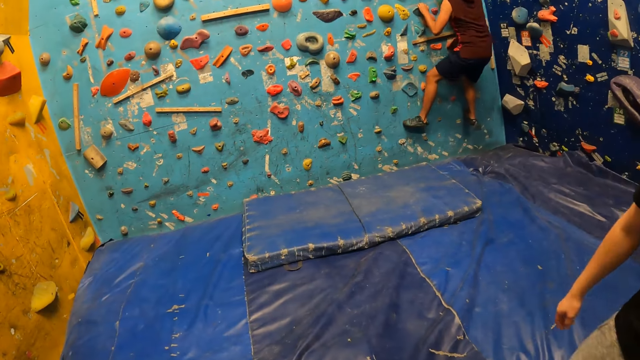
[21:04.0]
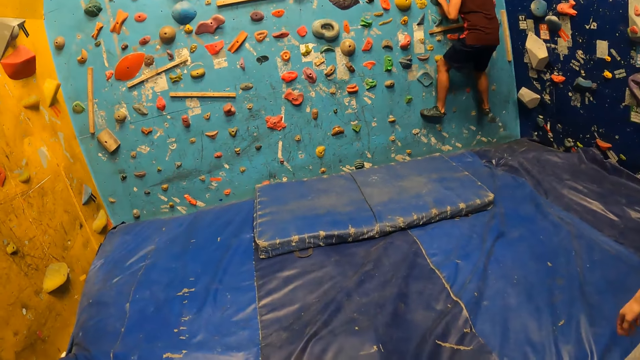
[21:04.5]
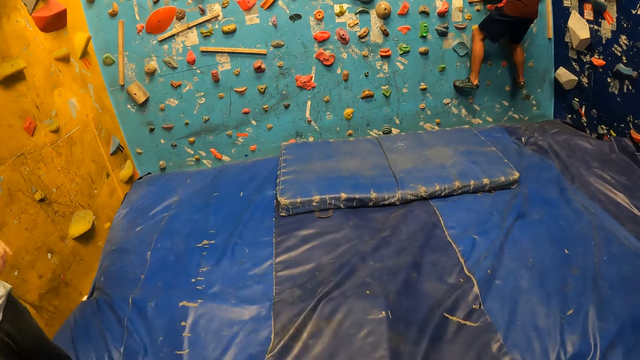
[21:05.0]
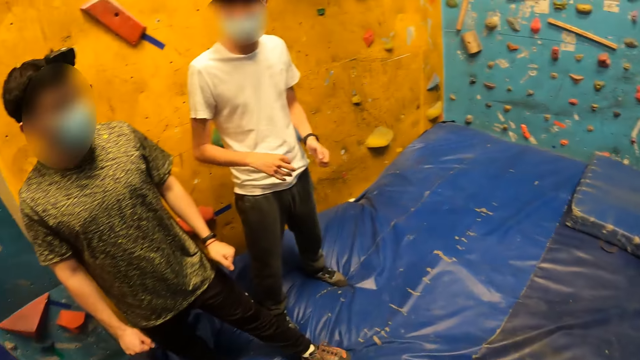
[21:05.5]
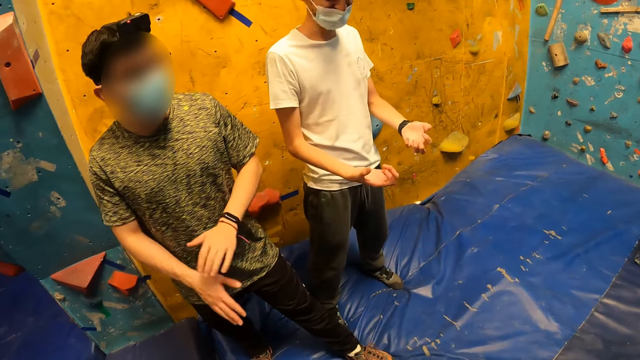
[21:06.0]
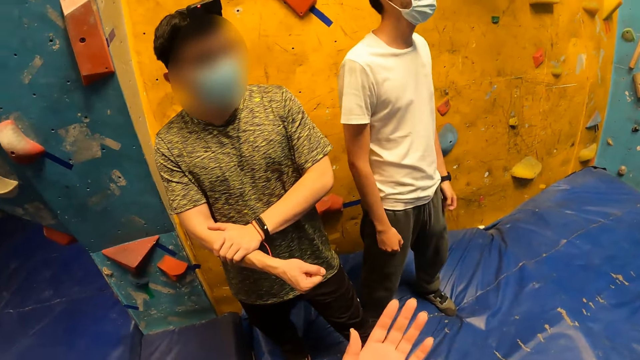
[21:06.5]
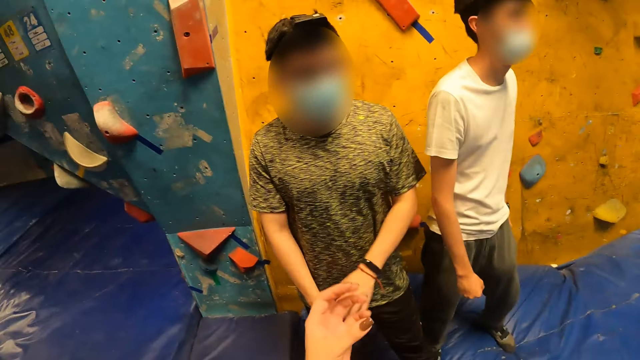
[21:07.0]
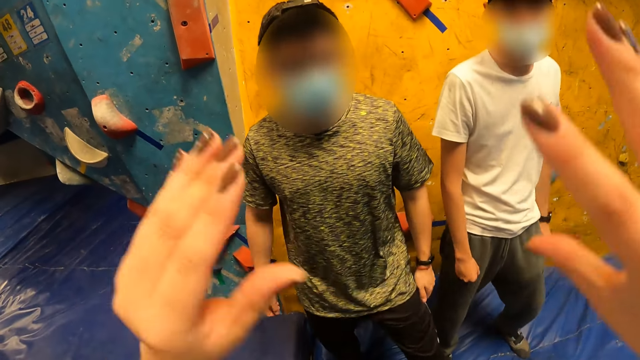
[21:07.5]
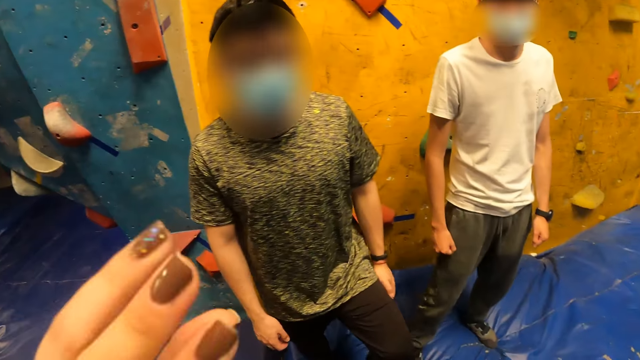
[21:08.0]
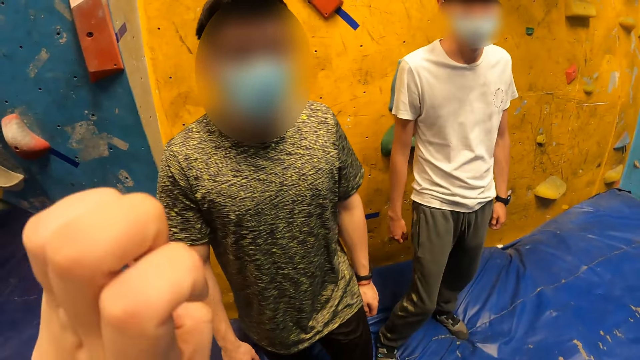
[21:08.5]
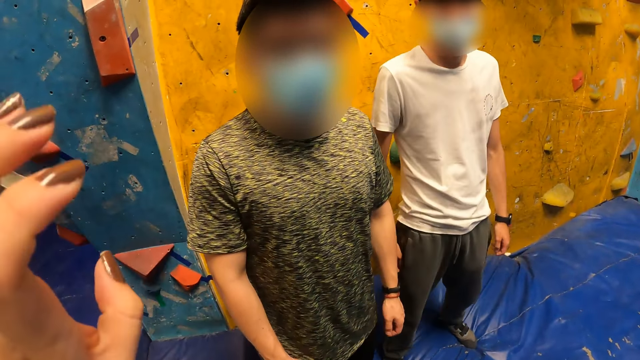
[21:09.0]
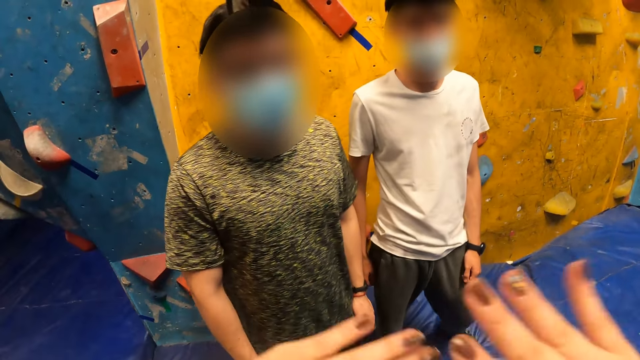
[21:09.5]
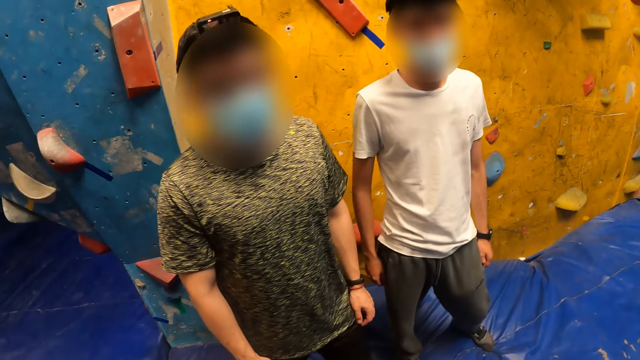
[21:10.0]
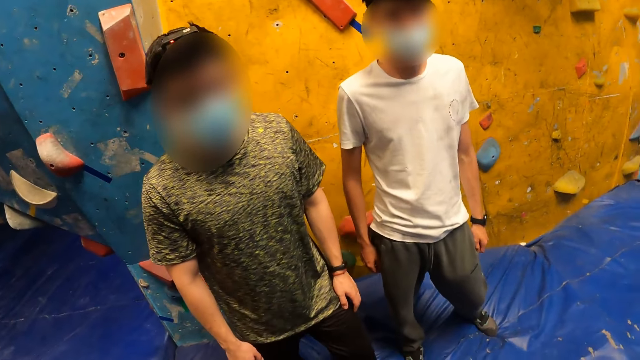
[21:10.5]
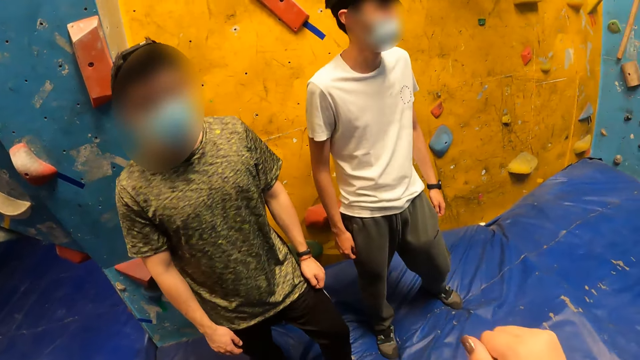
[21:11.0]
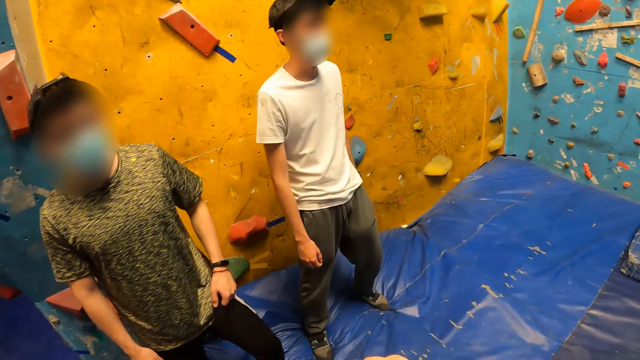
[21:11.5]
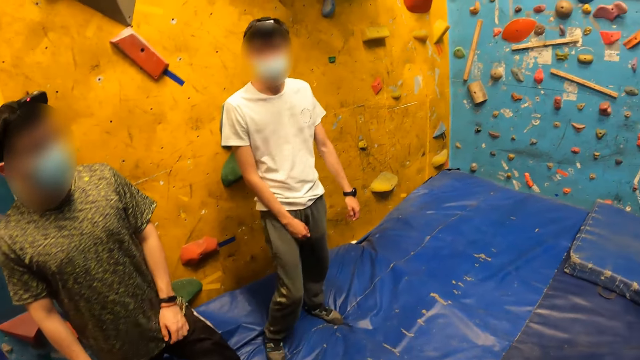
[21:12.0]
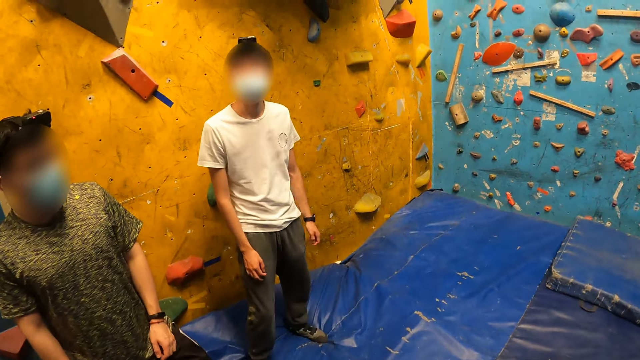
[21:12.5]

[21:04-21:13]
The camera wearer moves hands.

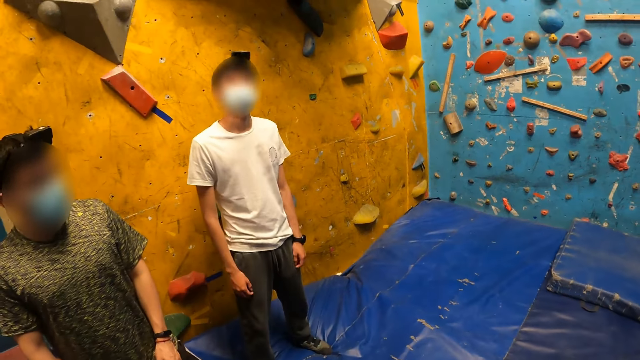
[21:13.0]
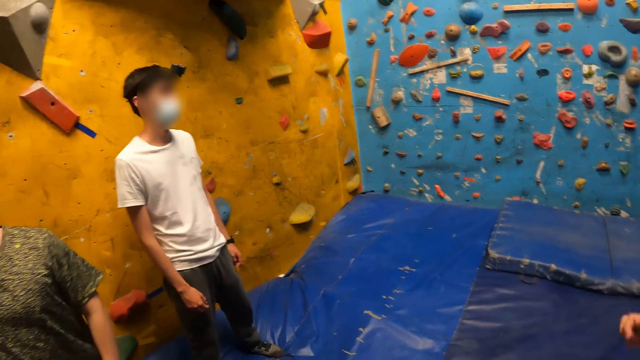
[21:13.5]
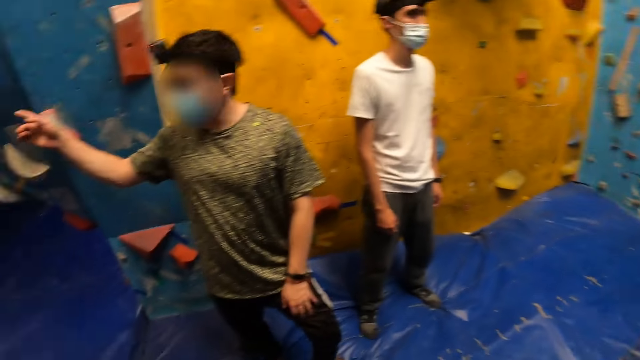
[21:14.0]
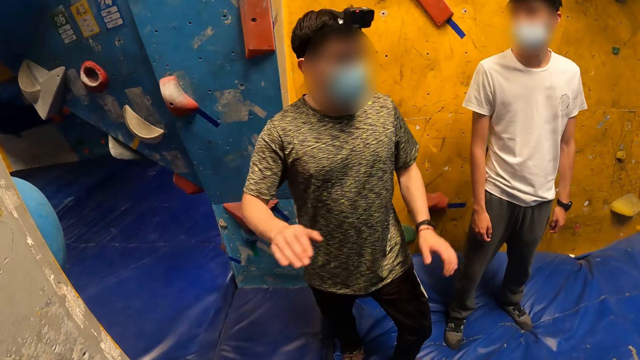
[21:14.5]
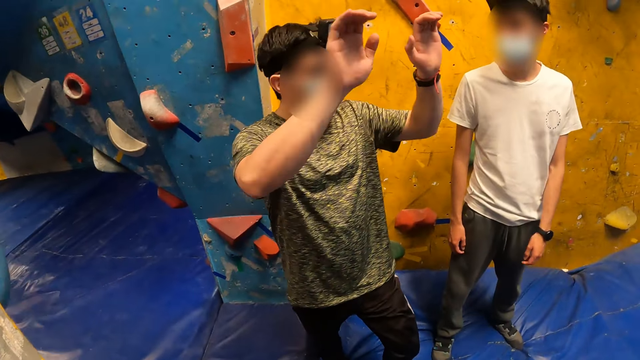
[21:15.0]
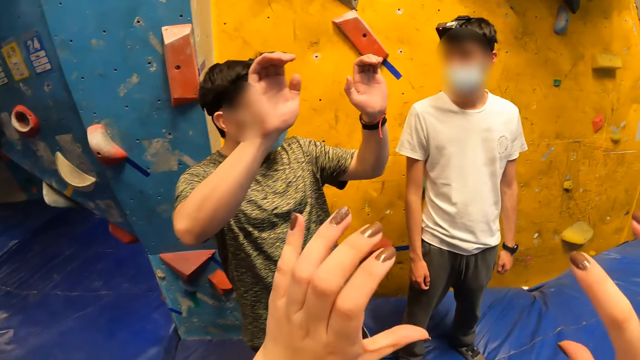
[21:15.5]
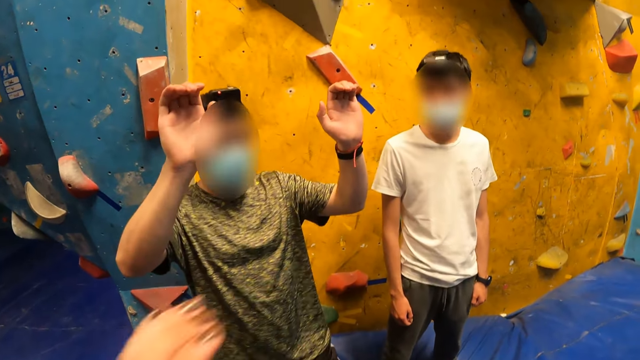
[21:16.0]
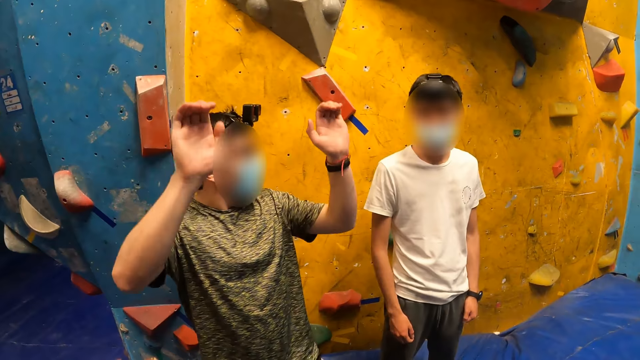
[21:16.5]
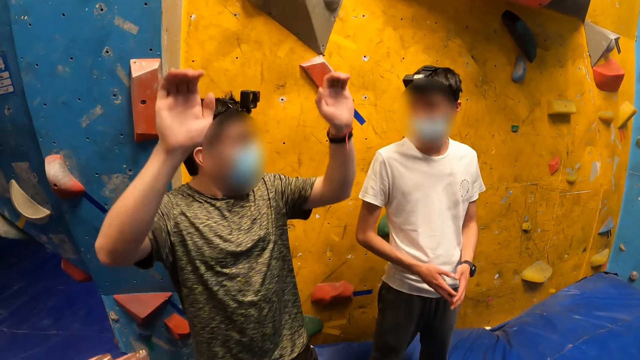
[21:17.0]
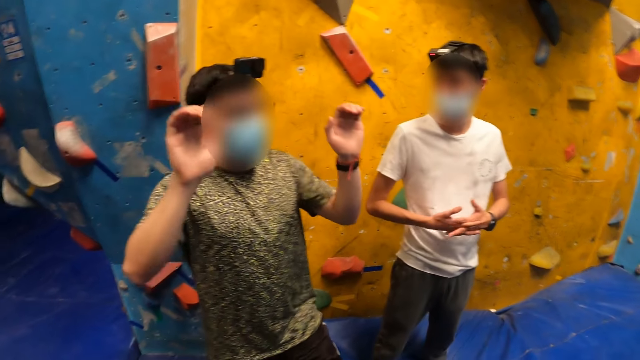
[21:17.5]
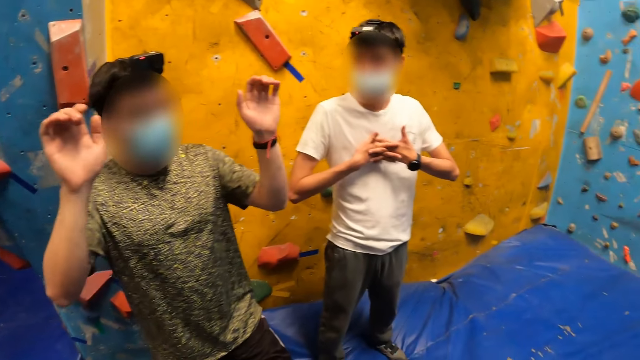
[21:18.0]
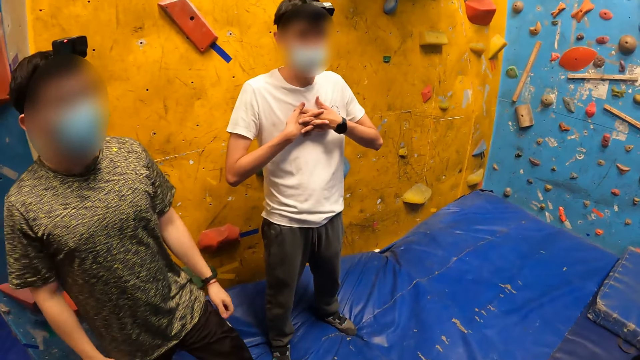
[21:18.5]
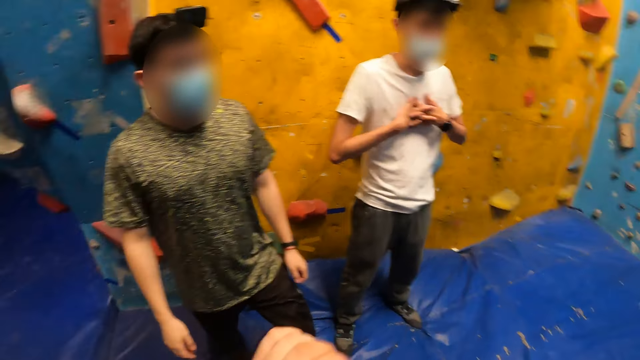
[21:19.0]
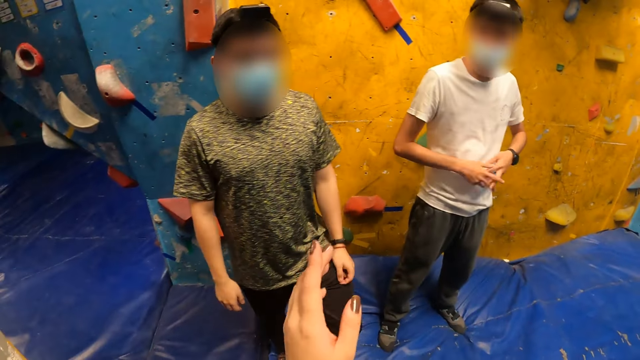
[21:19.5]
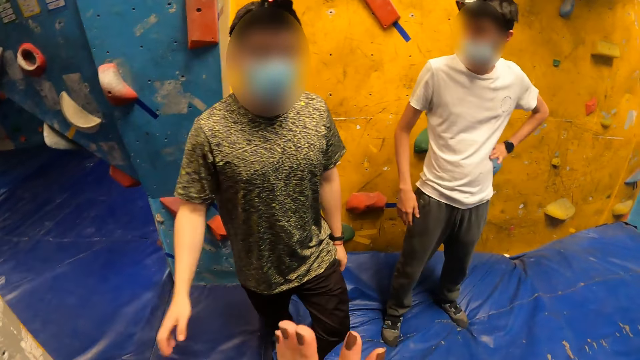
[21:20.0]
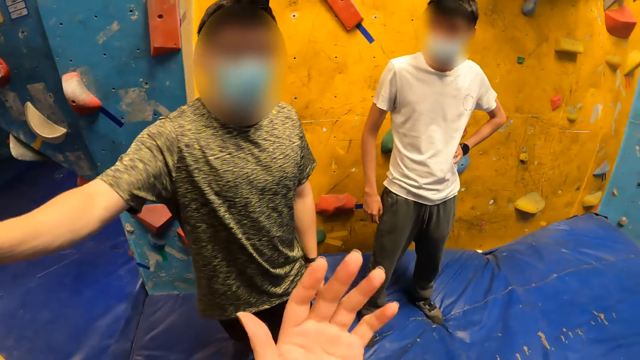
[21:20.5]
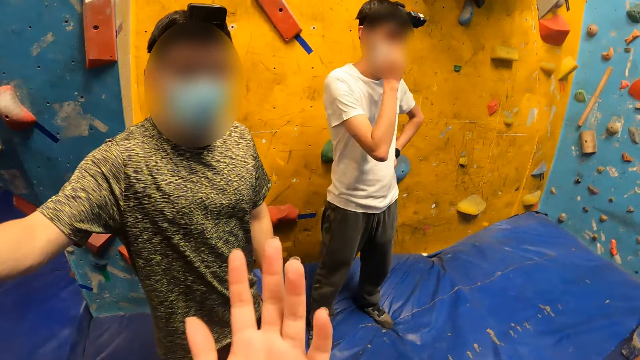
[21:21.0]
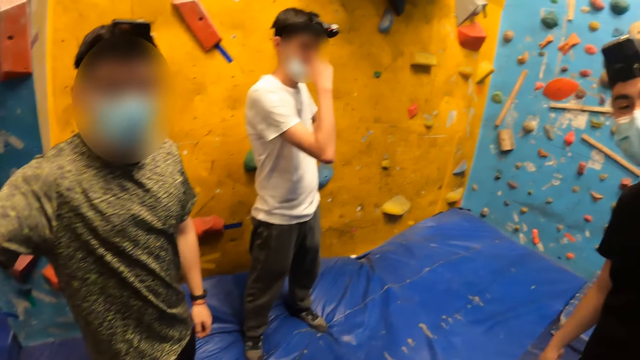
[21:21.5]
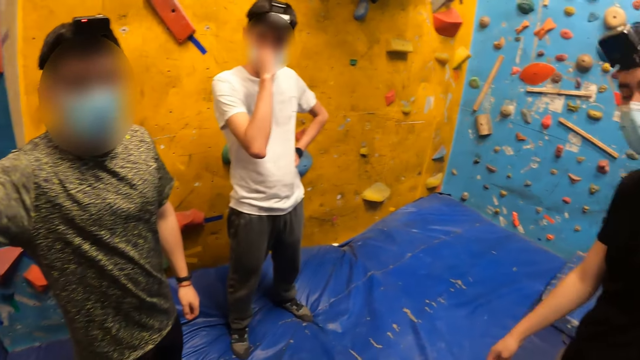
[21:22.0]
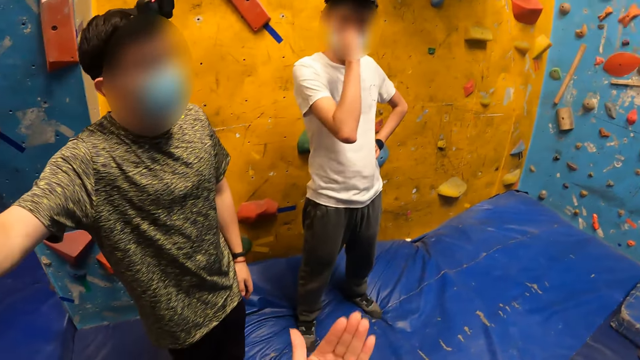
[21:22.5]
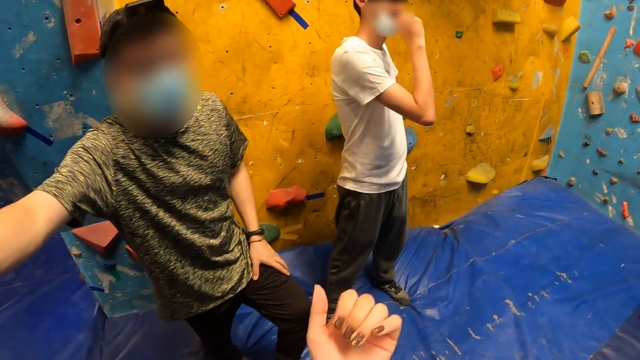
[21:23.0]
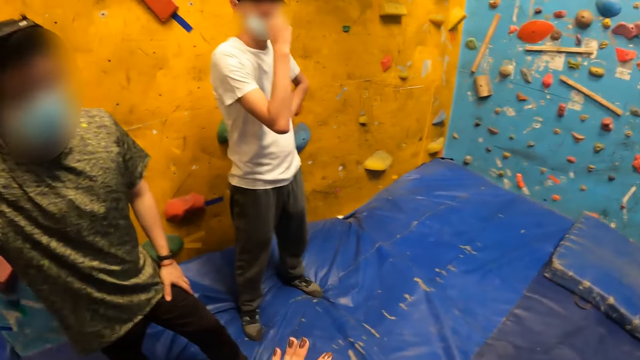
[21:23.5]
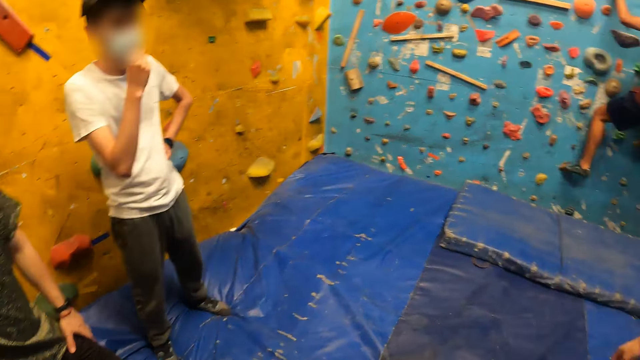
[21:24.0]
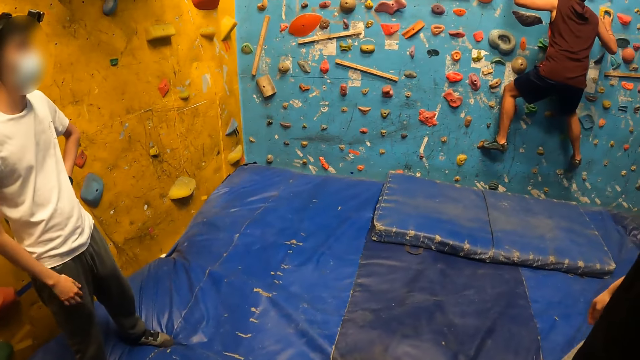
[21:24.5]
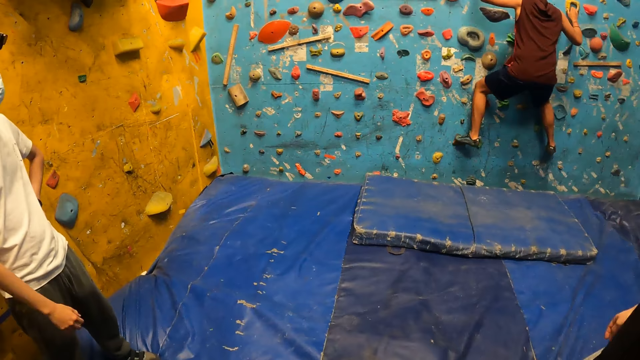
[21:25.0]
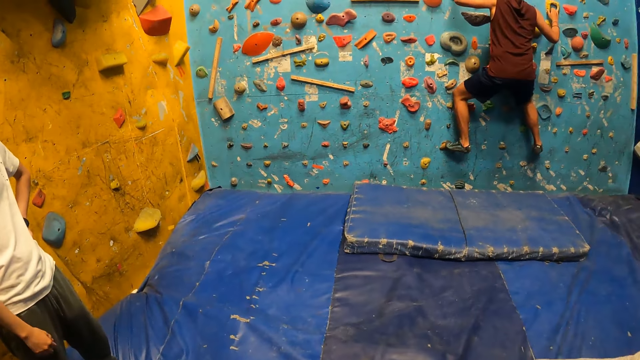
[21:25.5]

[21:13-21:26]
A person moves hands.
